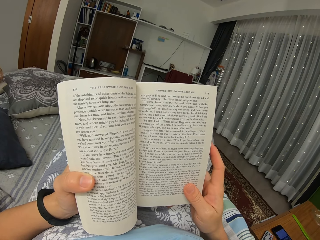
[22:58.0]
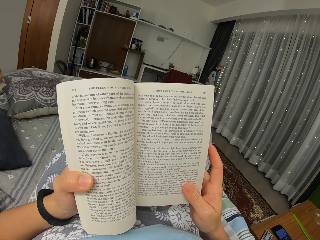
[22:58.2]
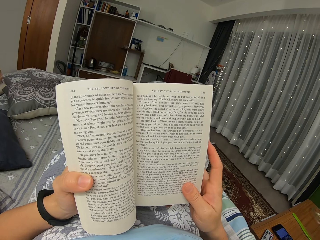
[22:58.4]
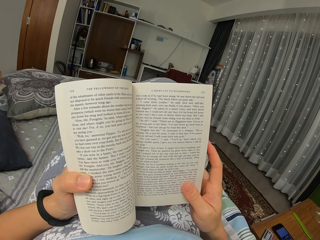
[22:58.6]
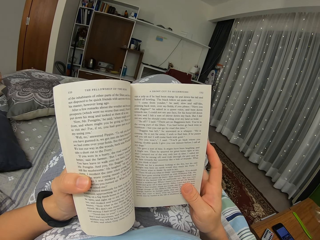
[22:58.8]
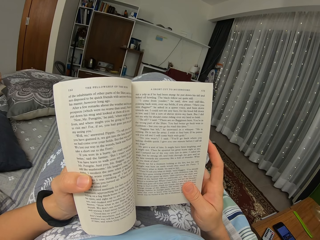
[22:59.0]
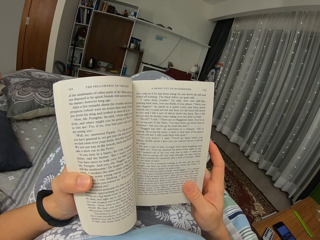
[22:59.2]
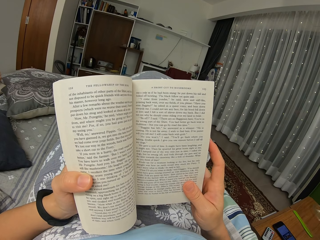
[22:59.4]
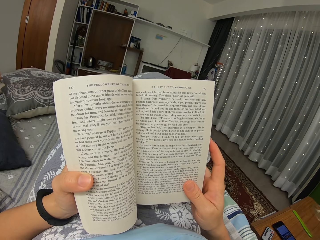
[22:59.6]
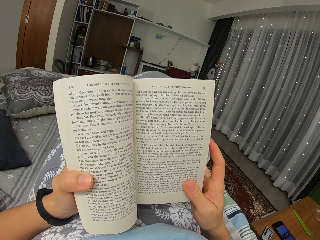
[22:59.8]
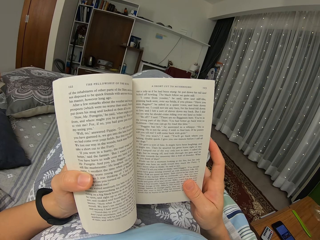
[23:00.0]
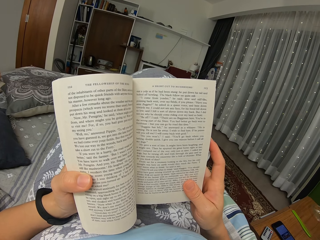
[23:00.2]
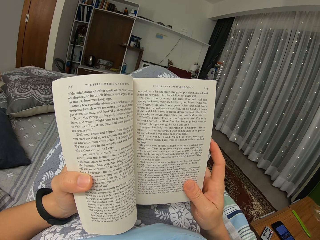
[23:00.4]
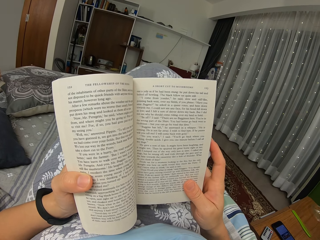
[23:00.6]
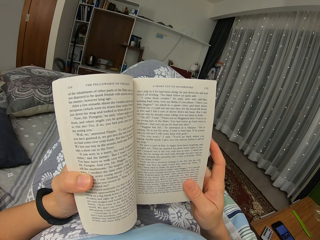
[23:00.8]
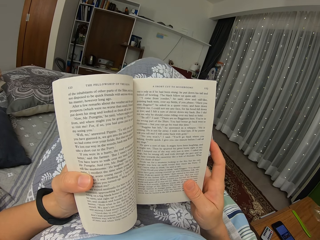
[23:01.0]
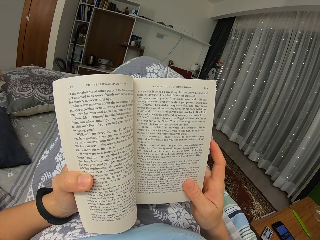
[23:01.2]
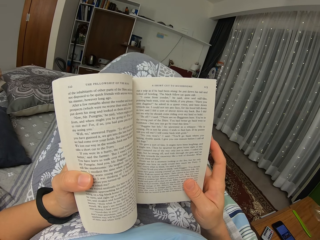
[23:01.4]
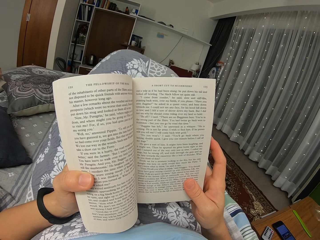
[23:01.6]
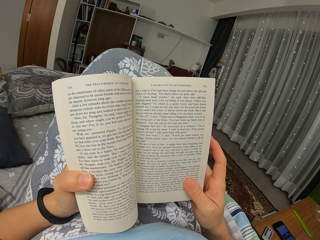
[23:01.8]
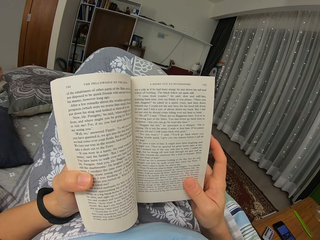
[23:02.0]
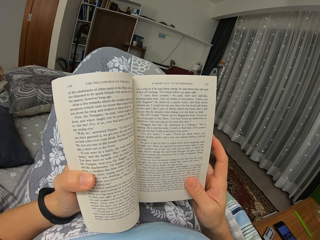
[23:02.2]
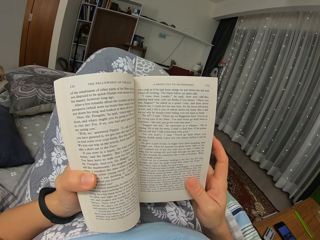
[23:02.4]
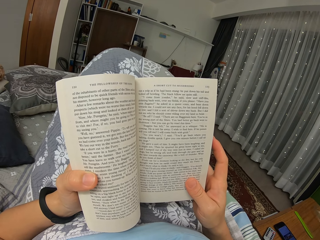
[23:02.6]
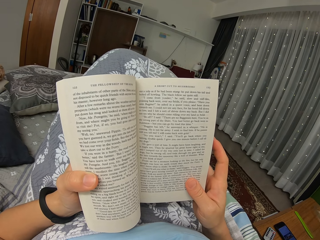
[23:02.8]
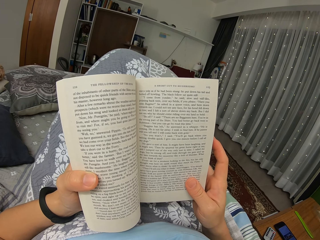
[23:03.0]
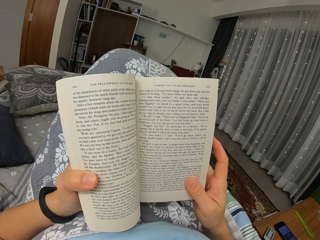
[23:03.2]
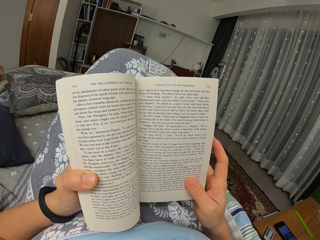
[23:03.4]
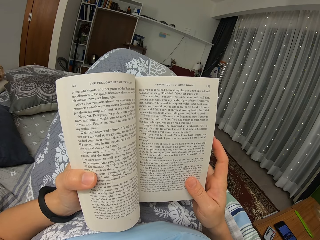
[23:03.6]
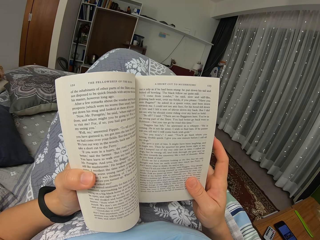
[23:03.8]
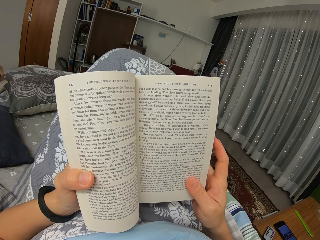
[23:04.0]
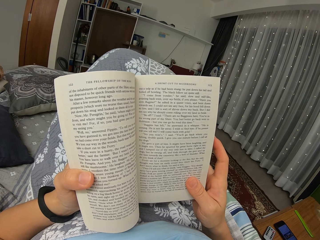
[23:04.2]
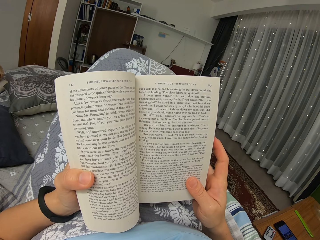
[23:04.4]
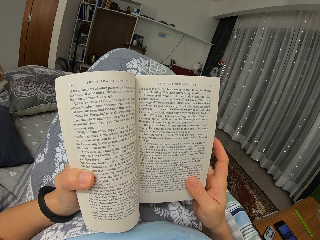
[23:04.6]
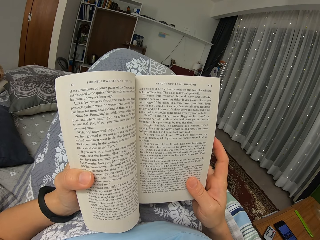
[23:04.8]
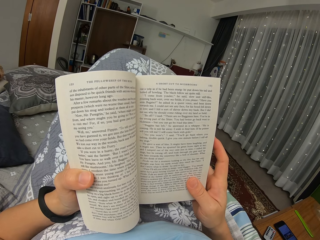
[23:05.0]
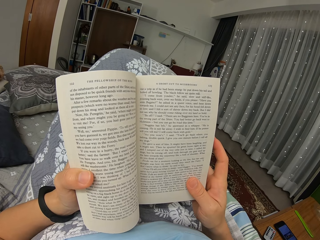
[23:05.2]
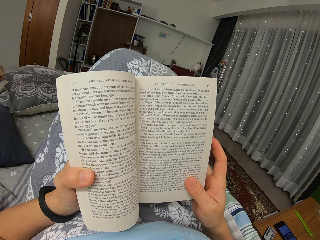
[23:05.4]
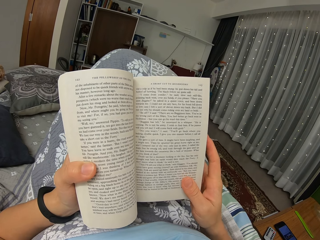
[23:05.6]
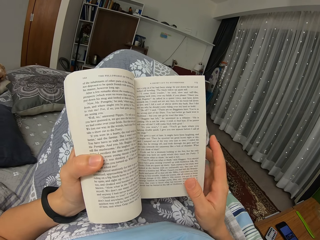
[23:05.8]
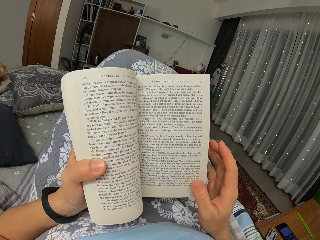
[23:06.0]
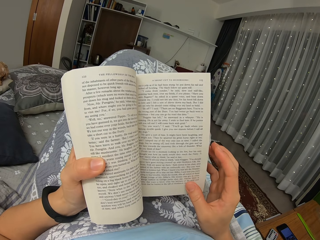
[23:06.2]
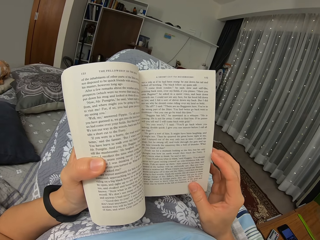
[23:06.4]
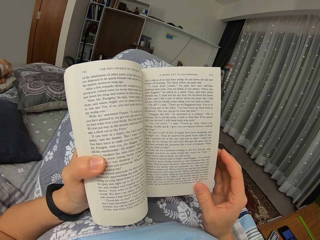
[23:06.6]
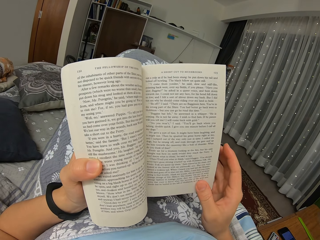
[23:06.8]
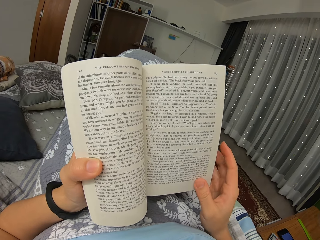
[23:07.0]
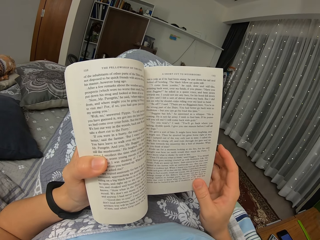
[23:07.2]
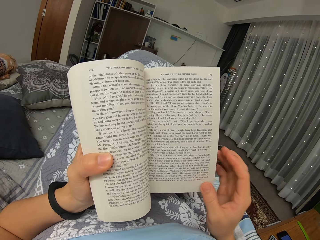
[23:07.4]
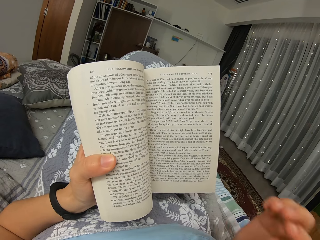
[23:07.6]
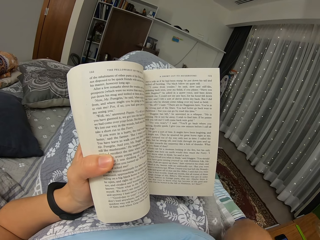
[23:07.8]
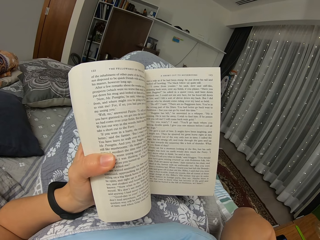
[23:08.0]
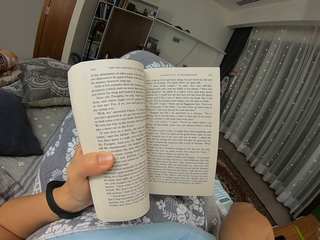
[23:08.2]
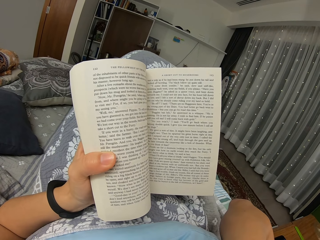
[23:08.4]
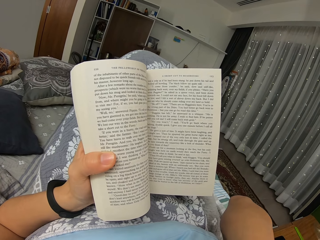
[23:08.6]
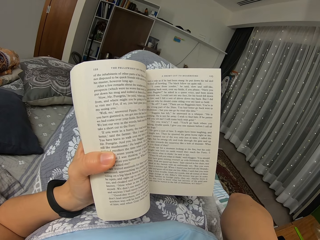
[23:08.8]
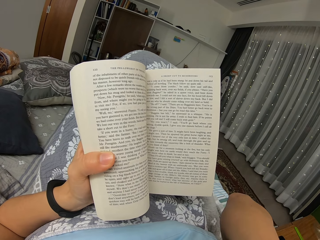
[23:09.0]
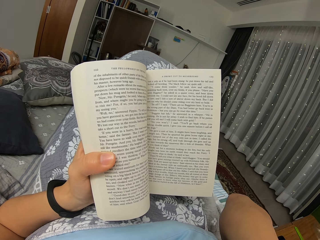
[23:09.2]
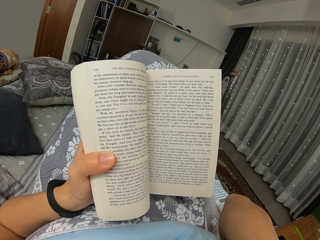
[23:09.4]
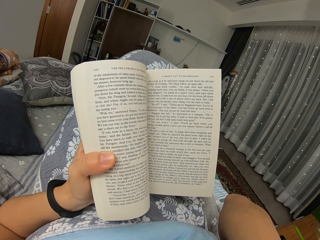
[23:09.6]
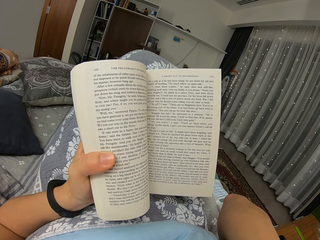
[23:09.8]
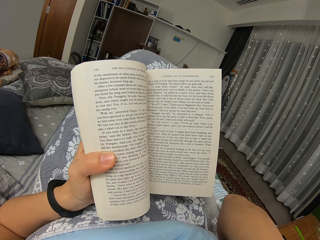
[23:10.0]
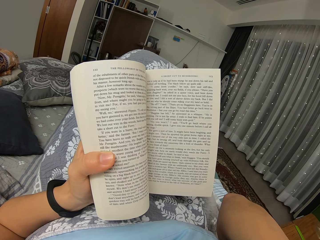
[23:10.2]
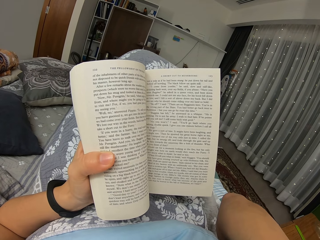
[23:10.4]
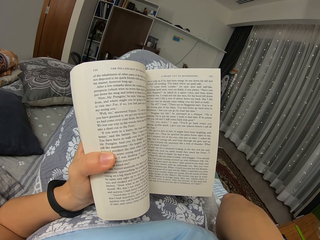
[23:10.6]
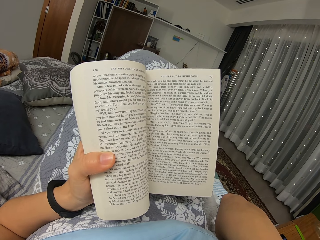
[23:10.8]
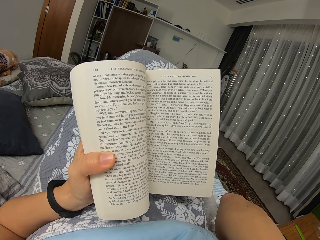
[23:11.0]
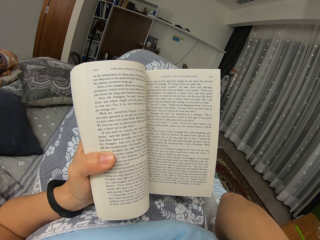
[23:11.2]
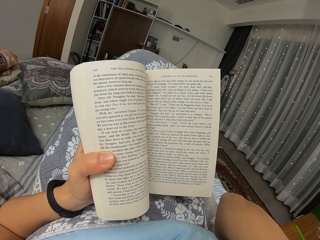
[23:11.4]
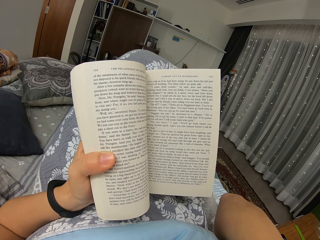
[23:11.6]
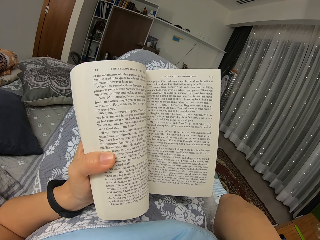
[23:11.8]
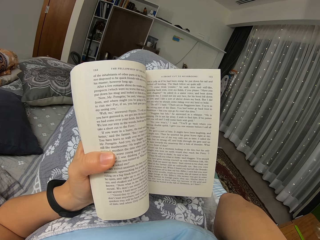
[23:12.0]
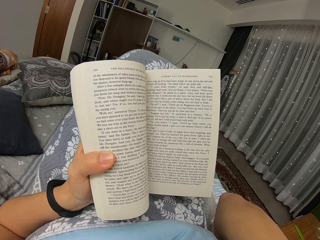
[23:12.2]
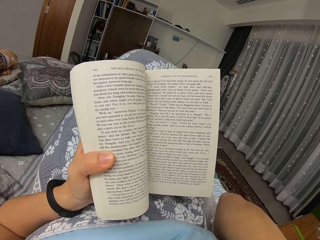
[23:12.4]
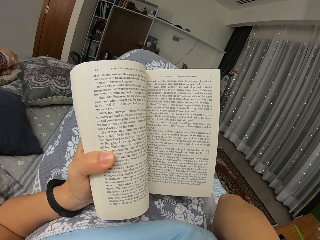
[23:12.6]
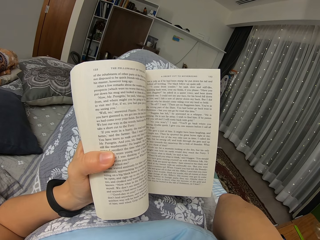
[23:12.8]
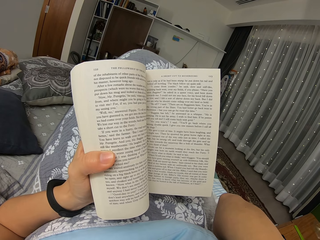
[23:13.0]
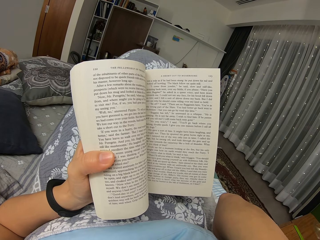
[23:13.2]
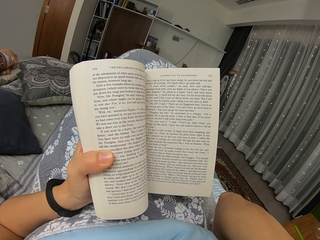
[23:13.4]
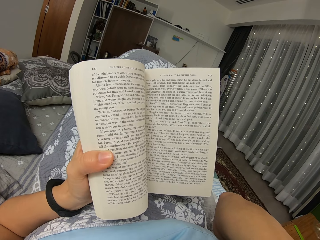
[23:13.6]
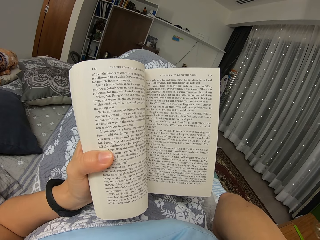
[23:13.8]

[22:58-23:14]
The camera wearer moves the leg. They read the book. They move the arm. They read the book again. They touch the face.

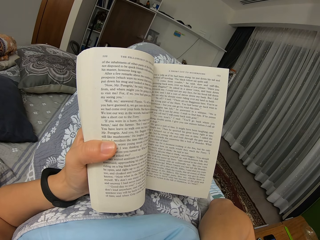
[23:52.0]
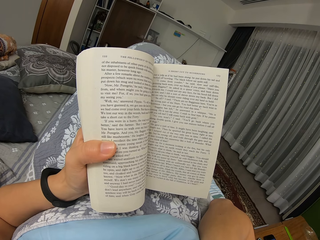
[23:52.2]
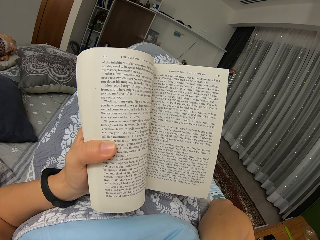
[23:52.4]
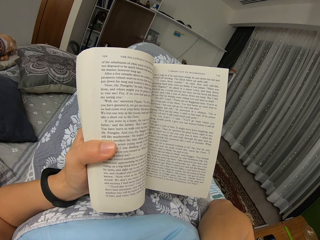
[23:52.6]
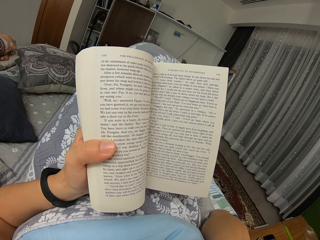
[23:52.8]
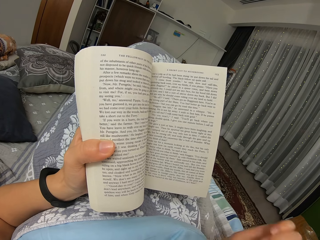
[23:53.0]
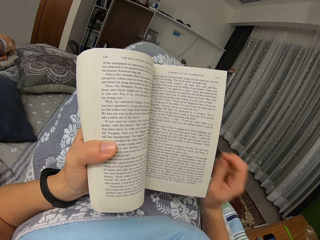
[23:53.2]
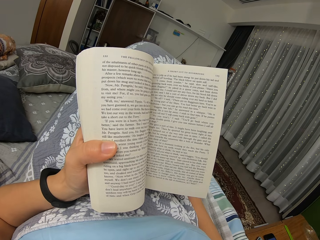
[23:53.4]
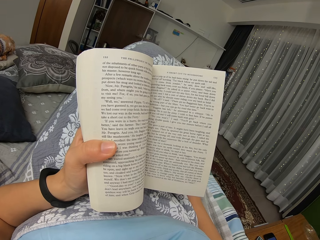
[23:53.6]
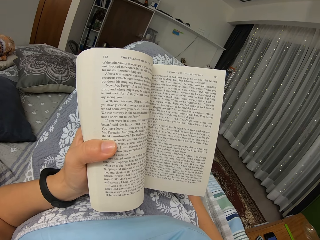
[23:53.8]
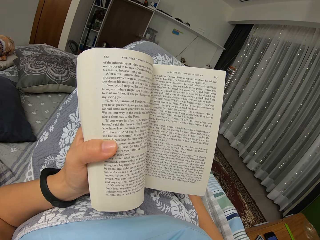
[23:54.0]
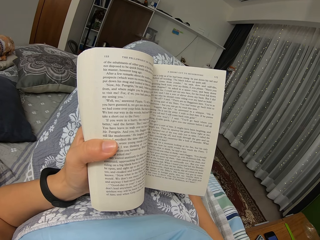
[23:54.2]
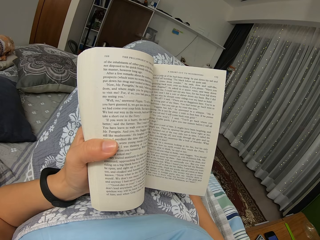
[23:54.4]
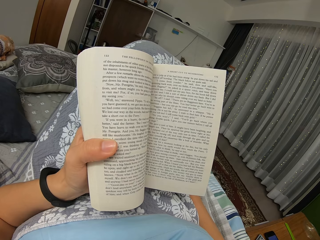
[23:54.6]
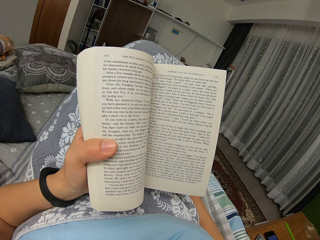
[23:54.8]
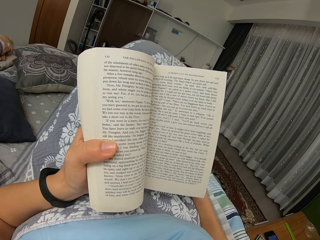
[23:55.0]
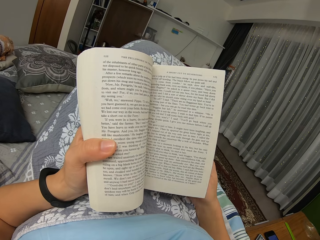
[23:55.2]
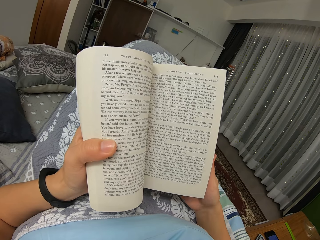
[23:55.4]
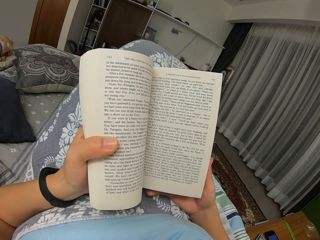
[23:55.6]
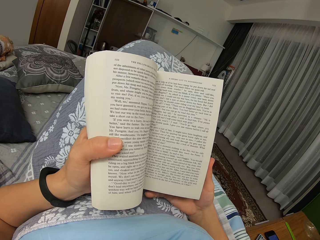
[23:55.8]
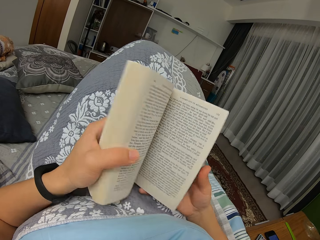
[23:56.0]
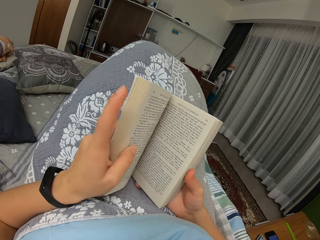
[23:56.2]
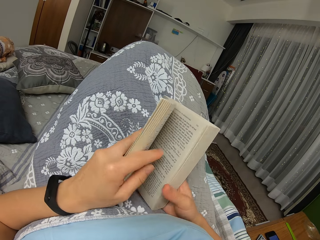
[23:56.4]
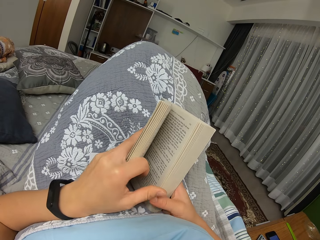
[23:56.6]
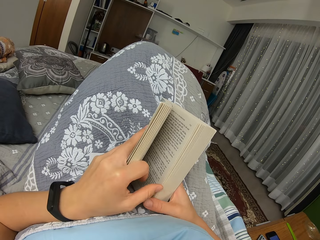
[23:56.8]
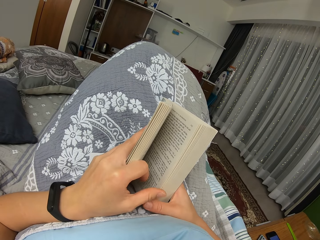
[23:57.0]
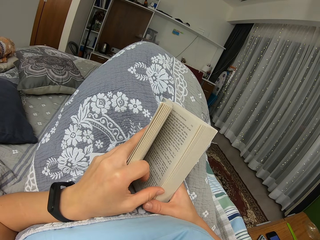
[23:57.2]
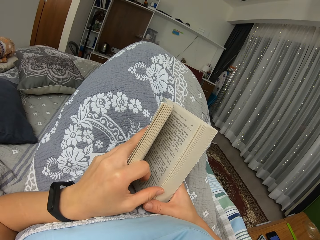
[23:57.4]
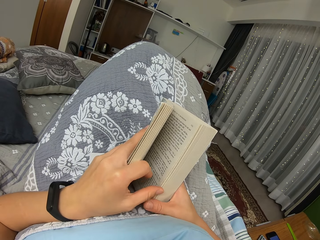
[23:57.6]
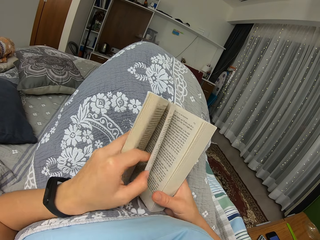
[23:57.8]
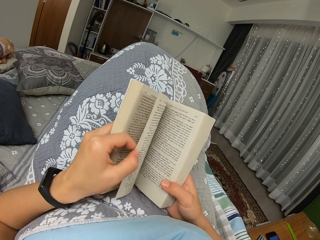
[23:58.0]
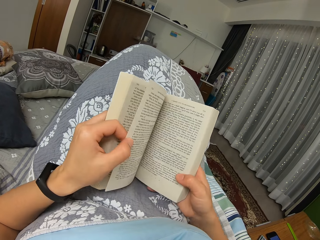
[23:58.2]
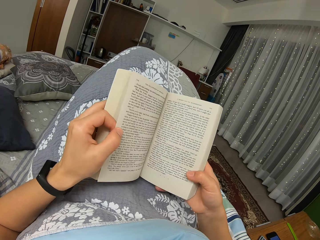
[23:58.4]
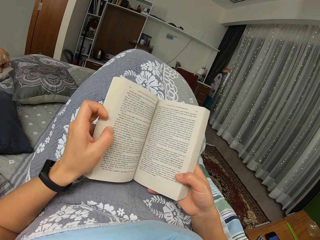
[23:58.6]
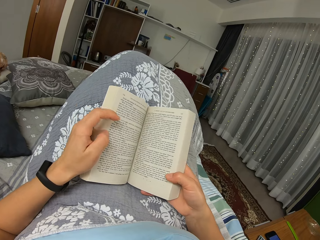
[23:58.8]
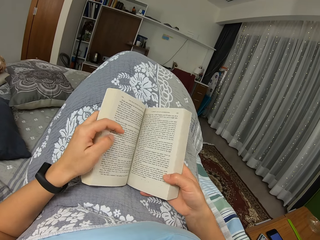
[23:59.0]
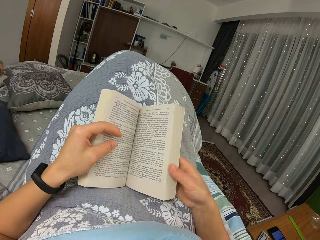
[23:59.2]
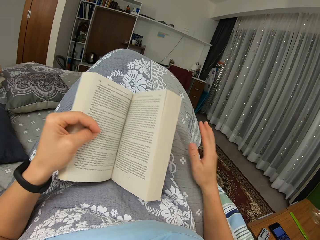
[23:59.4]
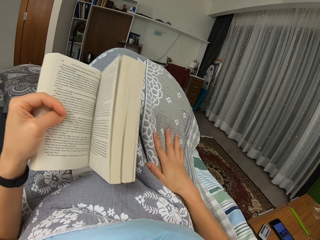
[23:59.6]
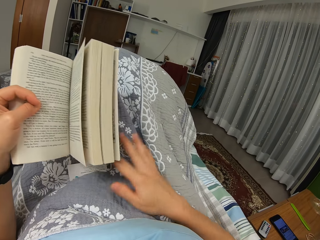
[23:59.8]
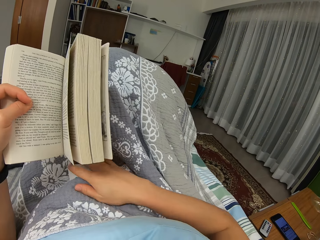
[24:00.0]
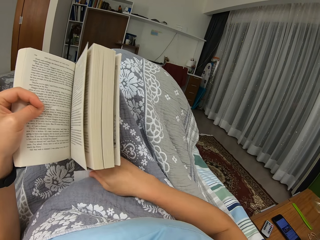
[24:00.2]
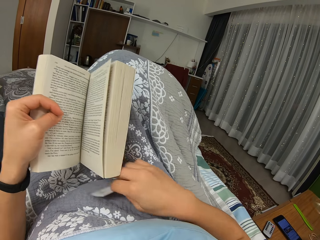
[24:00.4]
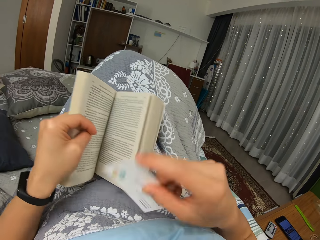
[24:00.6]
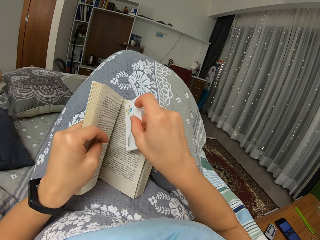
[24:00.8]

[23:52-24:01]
The camera wearer lowers the arm. They read the book and place the right hand on the bed. They turn the book page. They touch the bedcover. They grab a bookmark.
